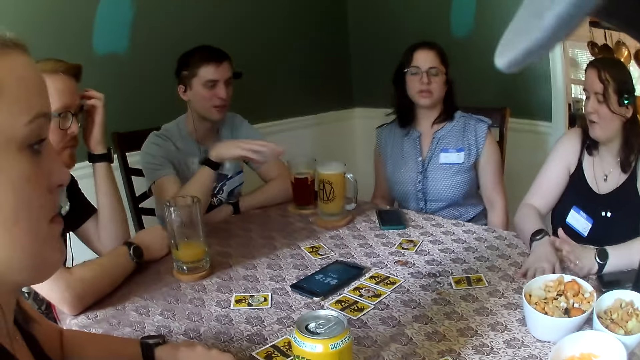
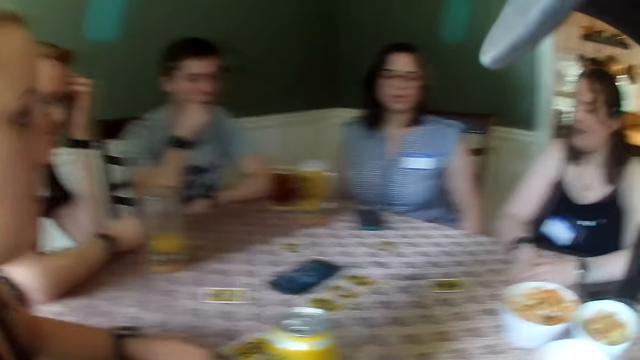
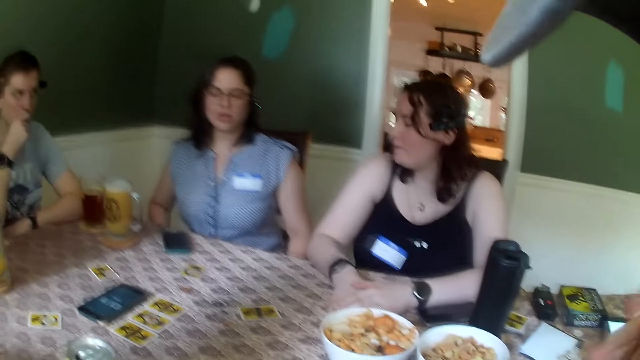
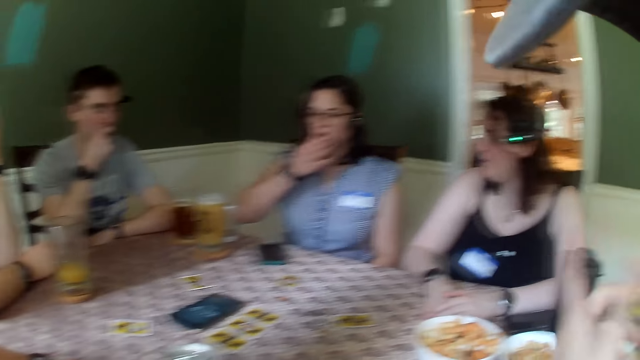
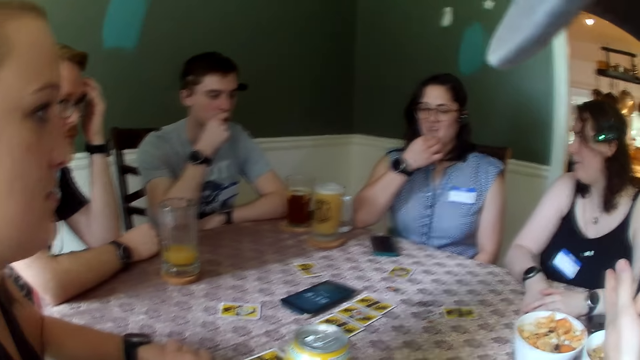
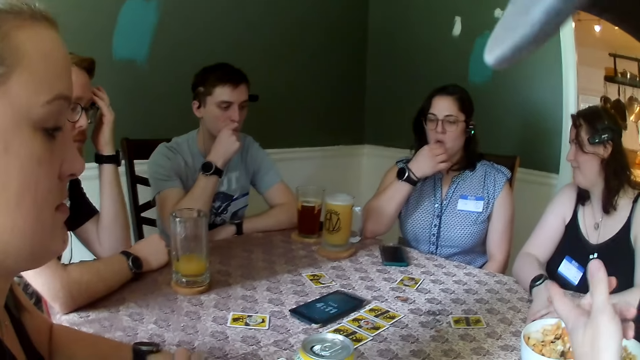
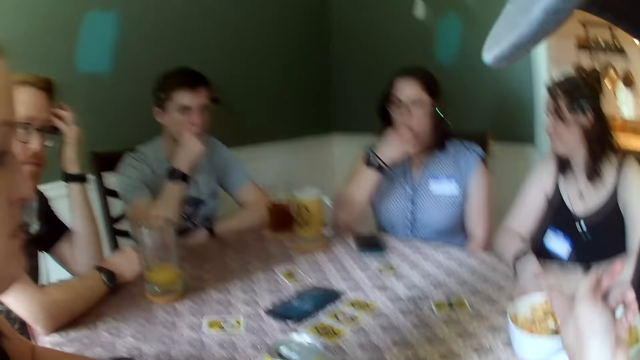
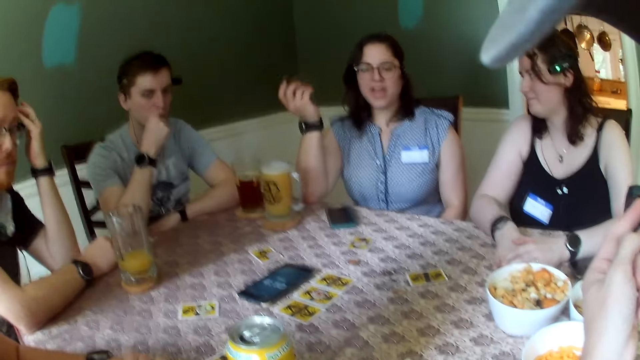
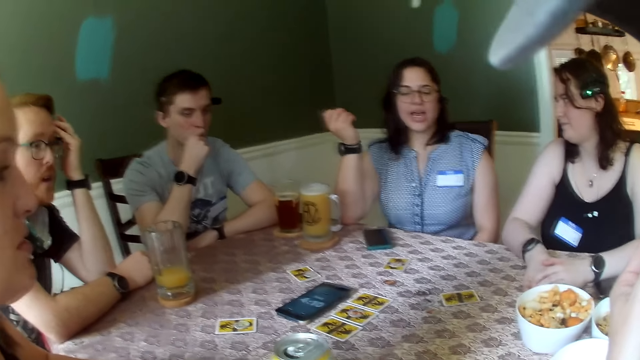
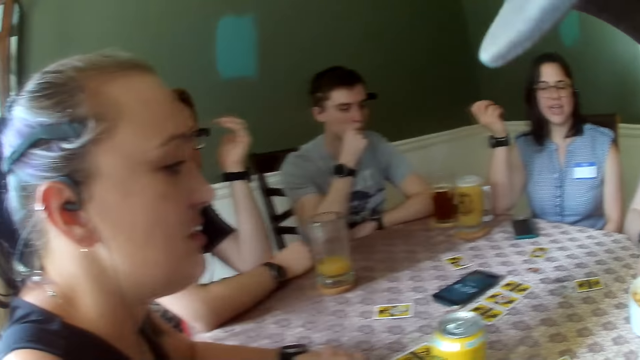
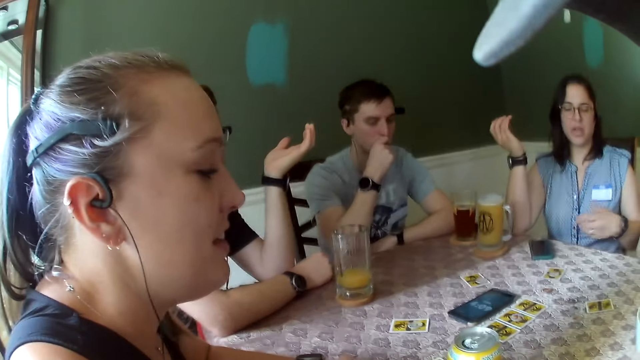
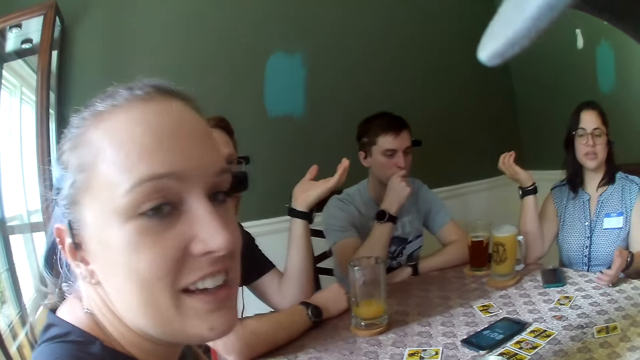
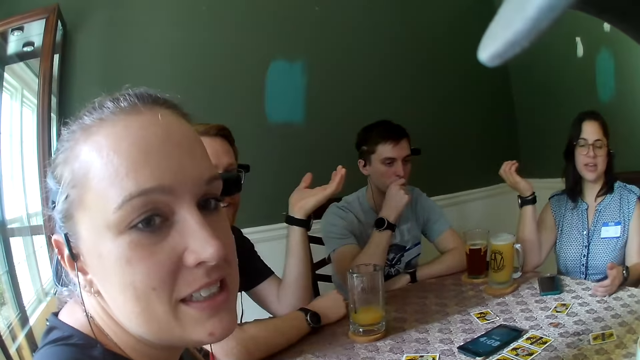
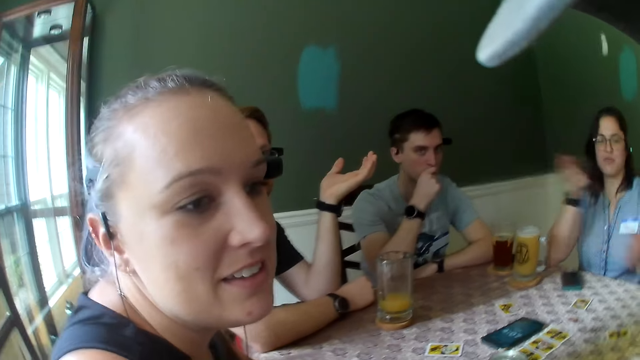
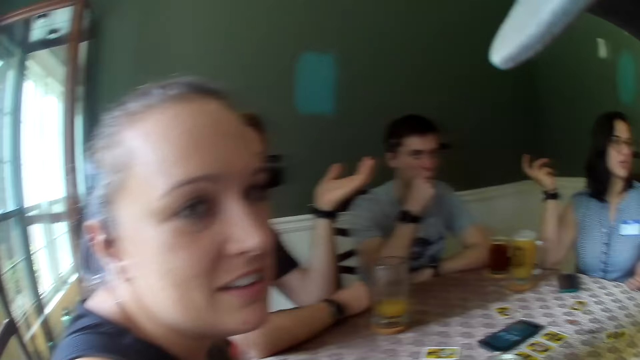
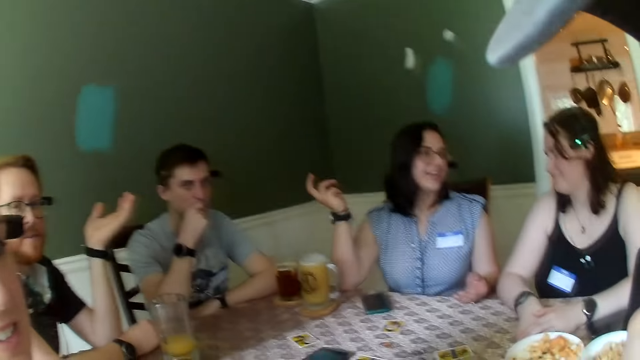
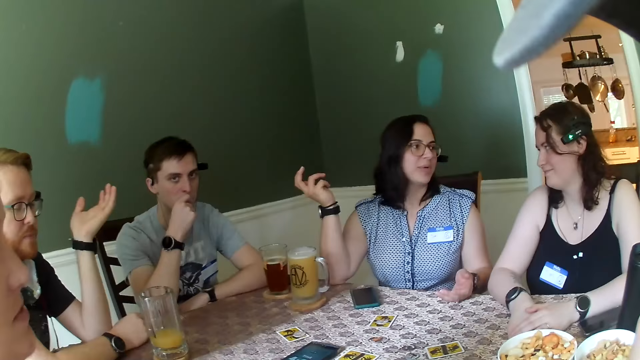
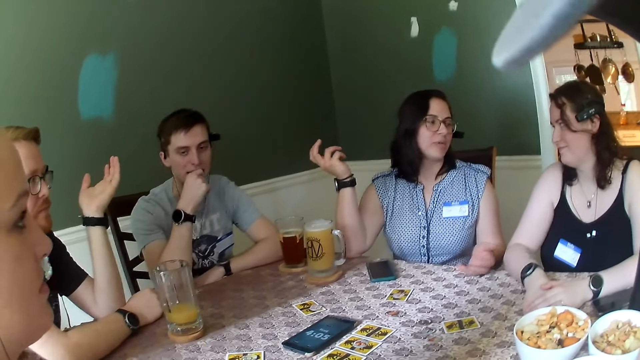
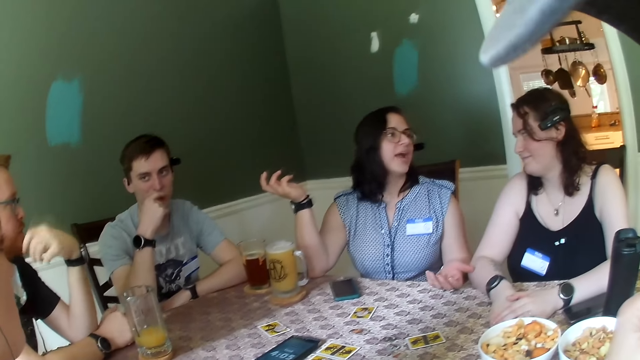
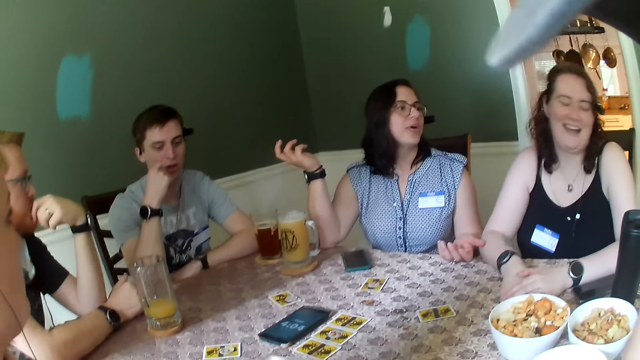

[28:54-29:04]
The camera wearer points at the woman with his left hand. The woman makes a gesture.

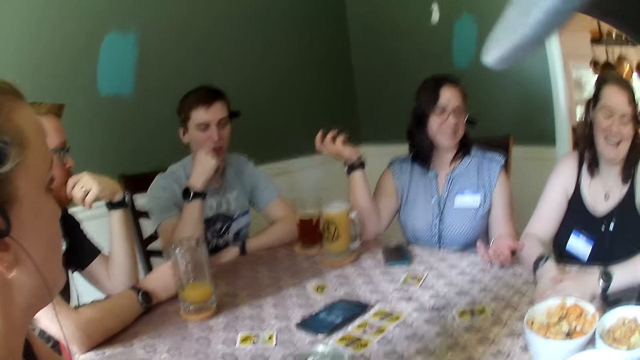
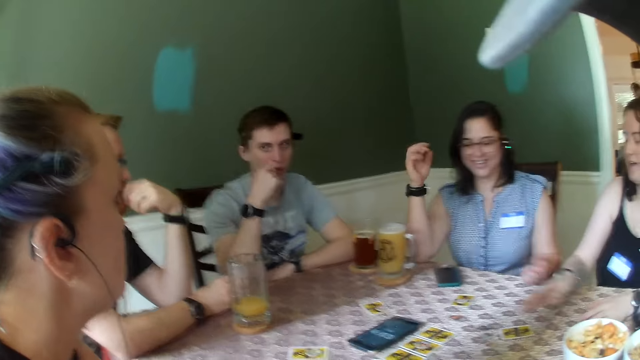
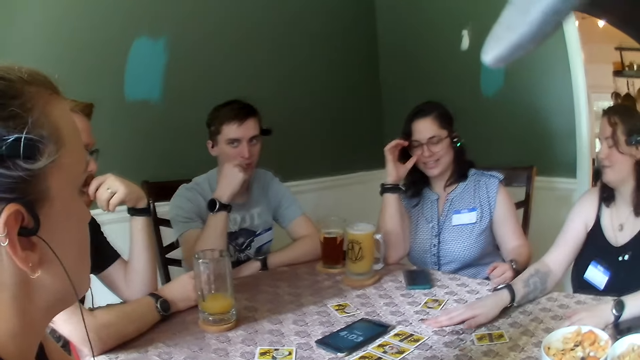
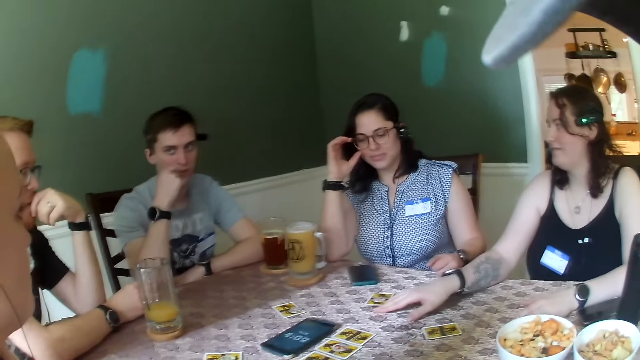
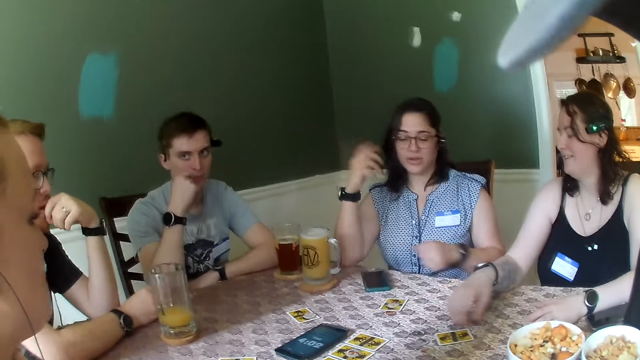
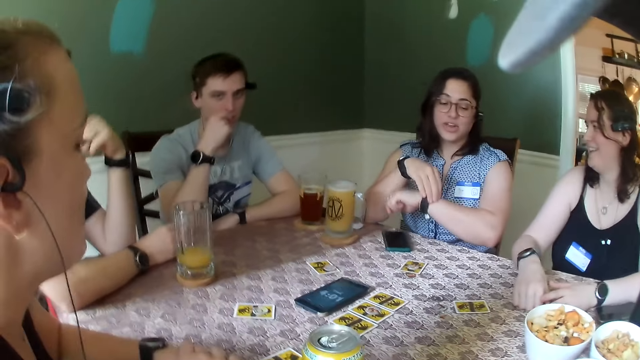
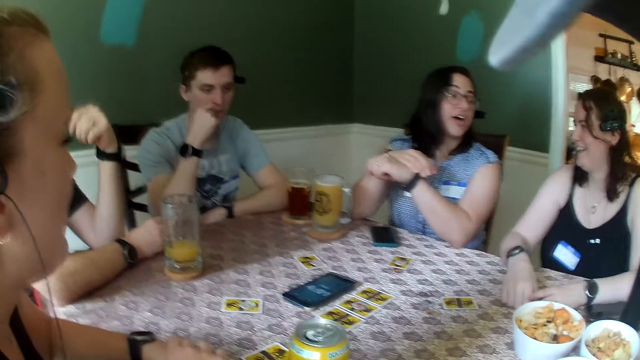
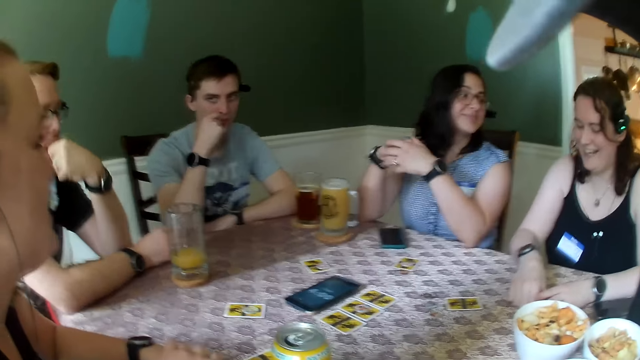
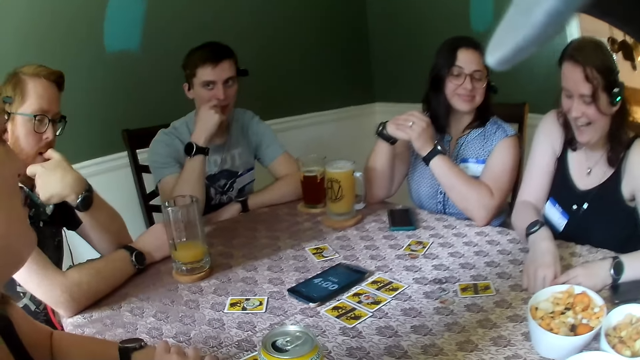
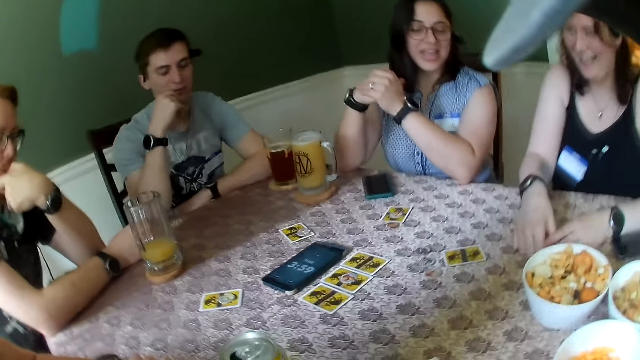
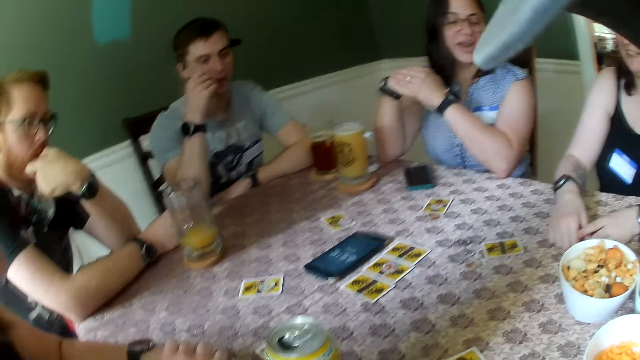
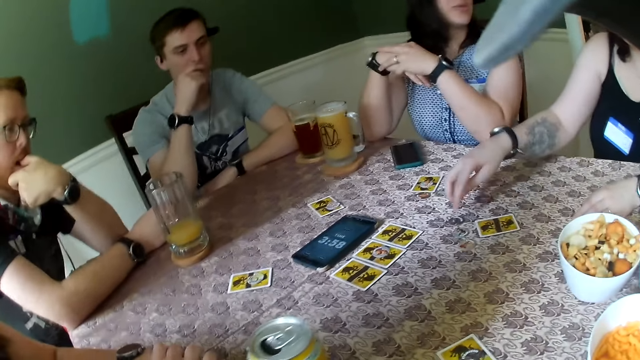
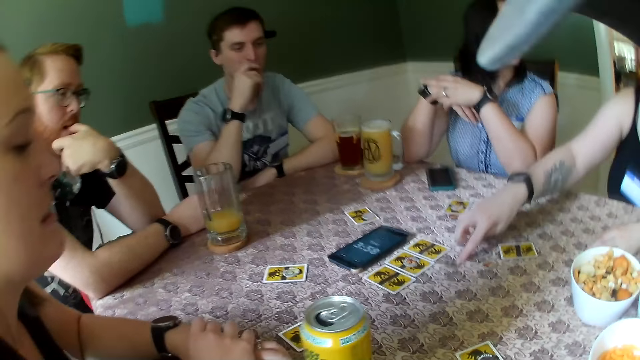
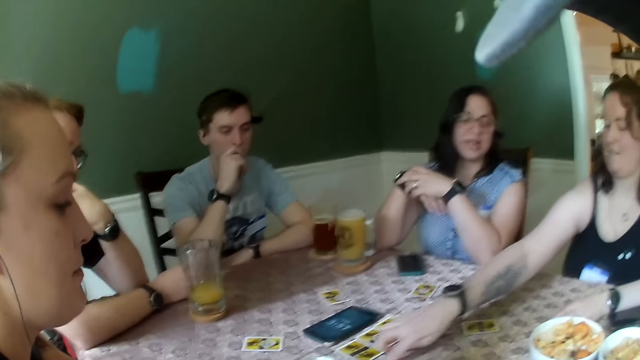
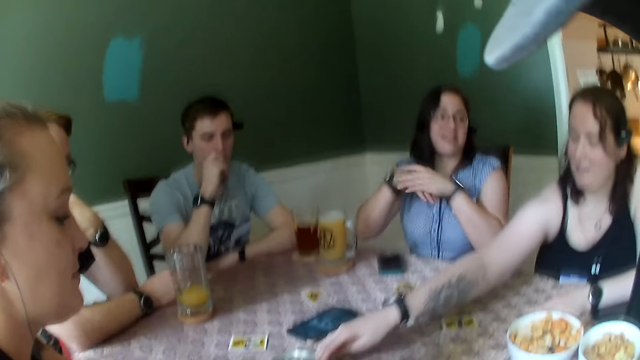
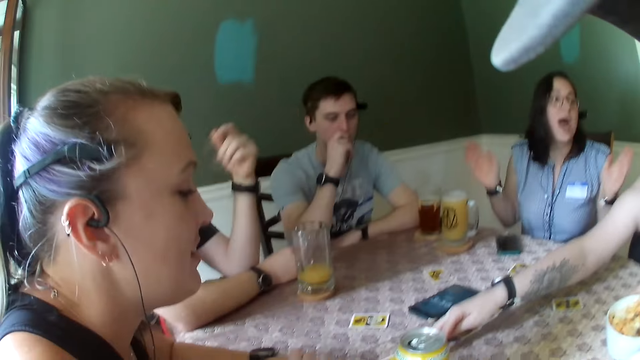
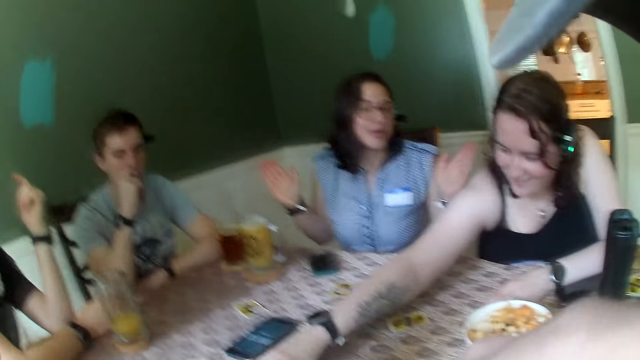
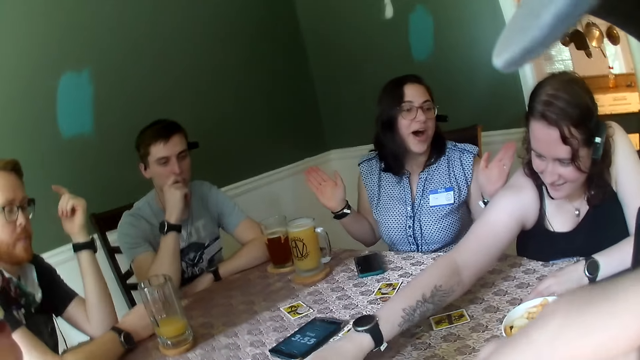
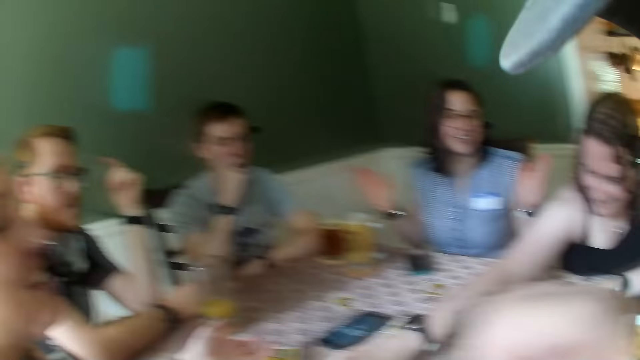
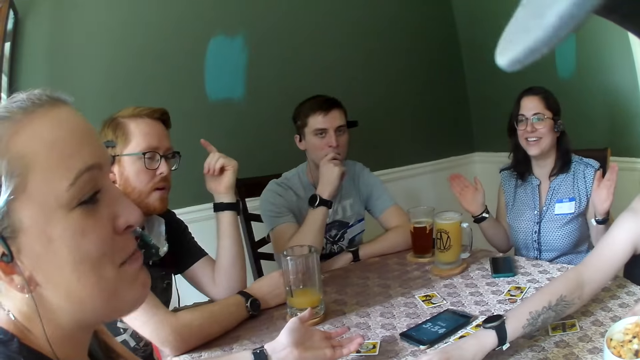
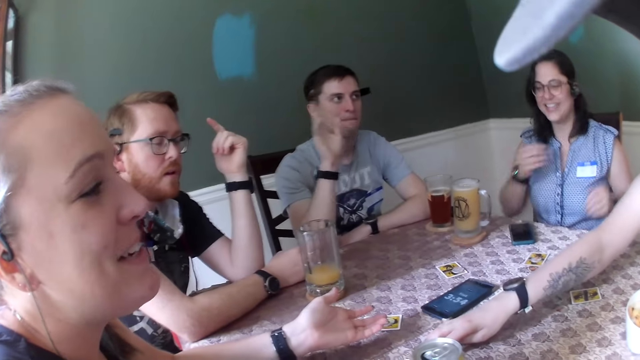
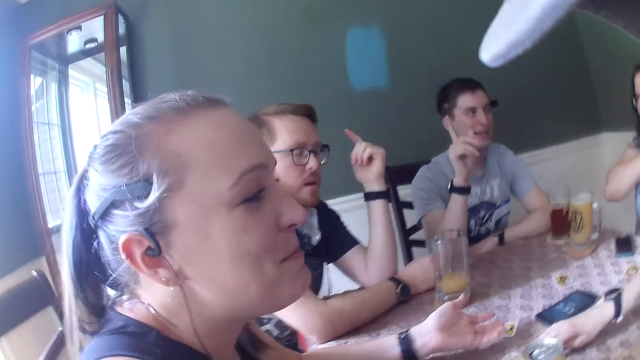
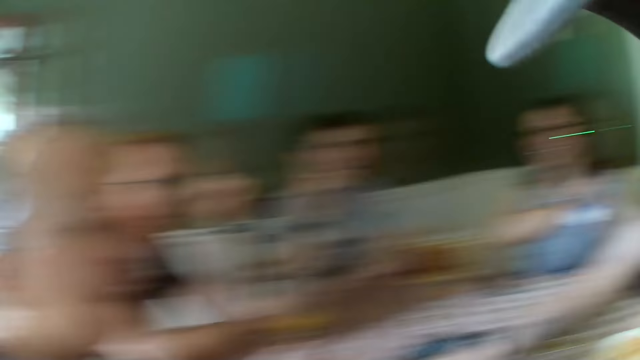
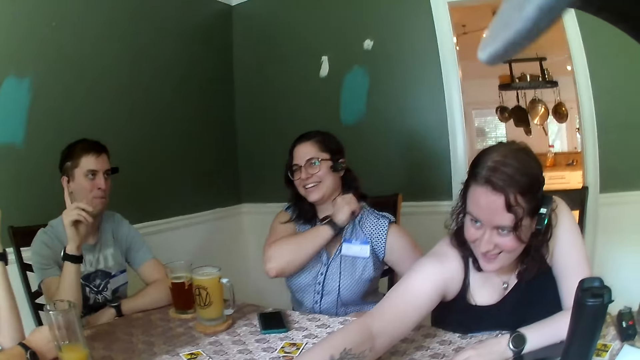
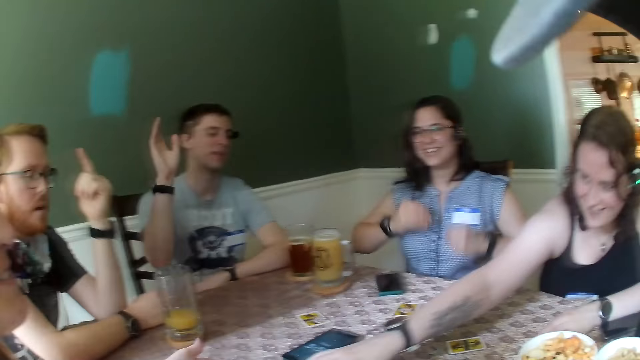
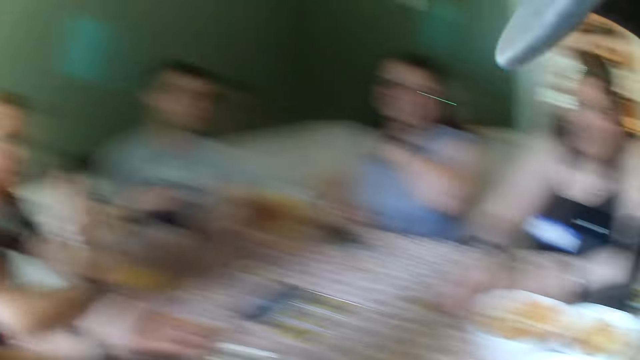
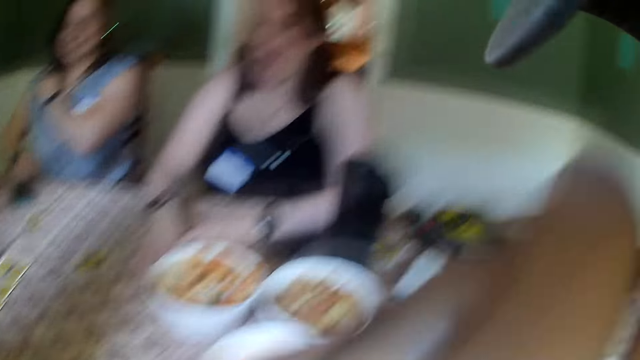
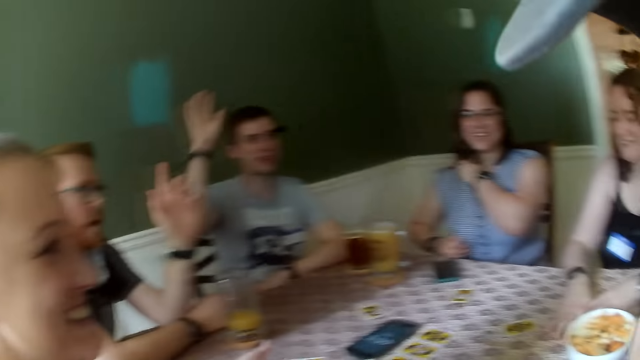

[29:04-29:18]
The woman adjusts her glasses with her right hand. Another woman moves the token on the table with her right hand. The first woman adjusts the wristwatch in her left hand with her right hand. The other woman moves the token on the table with her right hand. A man makes a gesture. The man raises his right hand.
